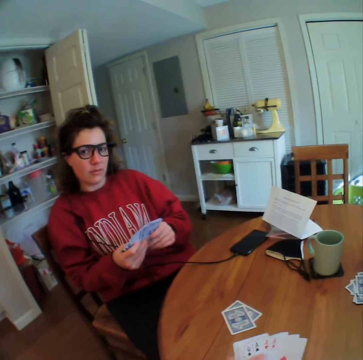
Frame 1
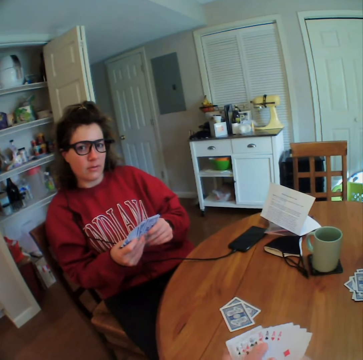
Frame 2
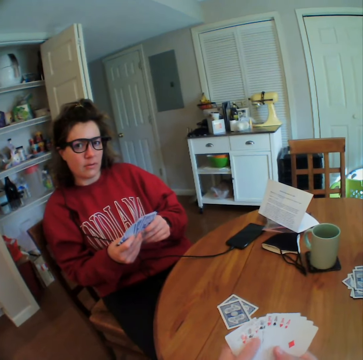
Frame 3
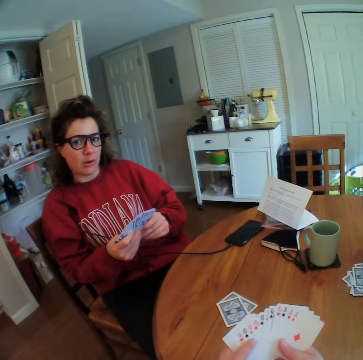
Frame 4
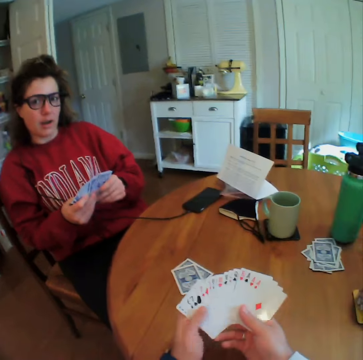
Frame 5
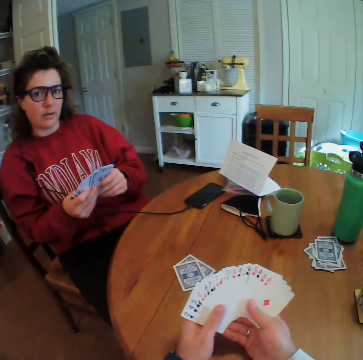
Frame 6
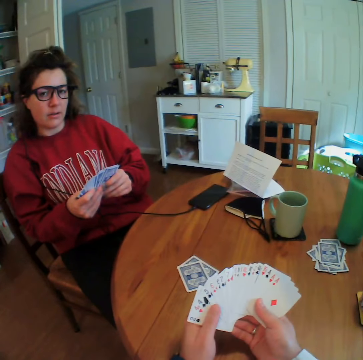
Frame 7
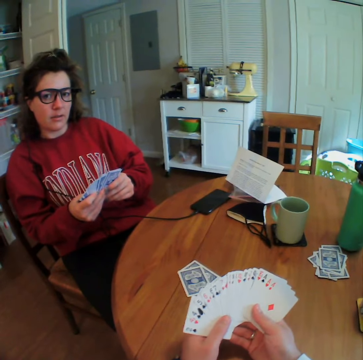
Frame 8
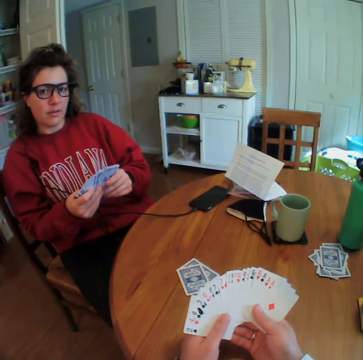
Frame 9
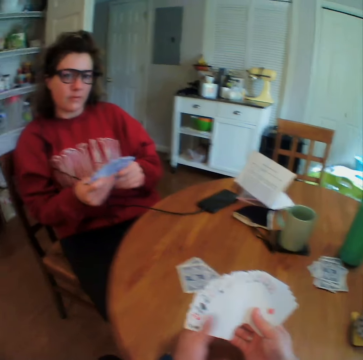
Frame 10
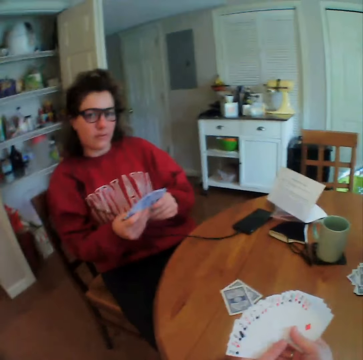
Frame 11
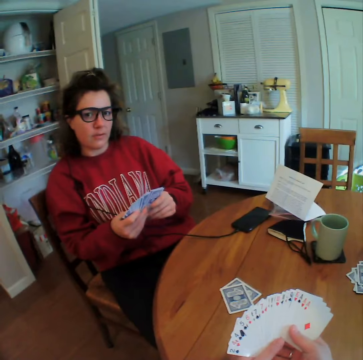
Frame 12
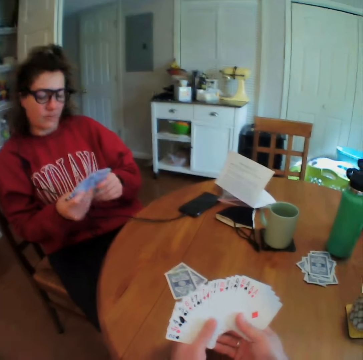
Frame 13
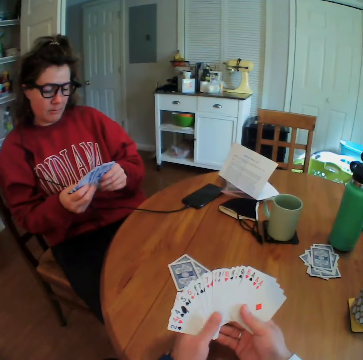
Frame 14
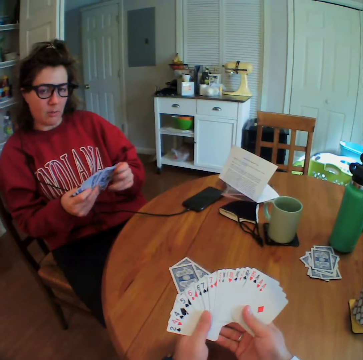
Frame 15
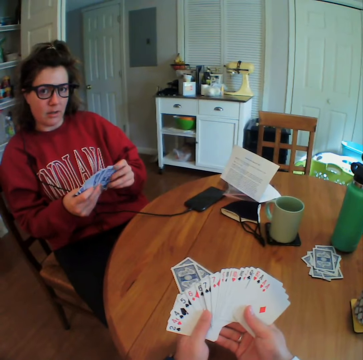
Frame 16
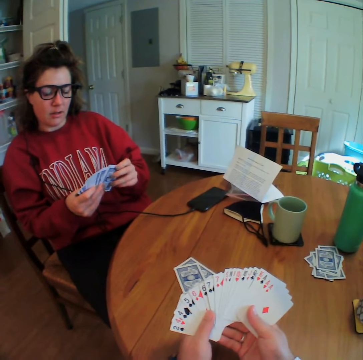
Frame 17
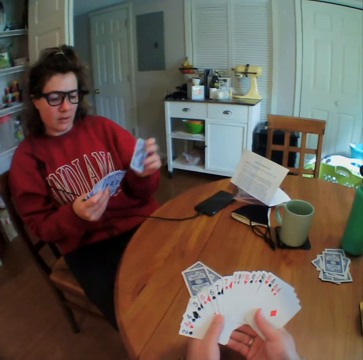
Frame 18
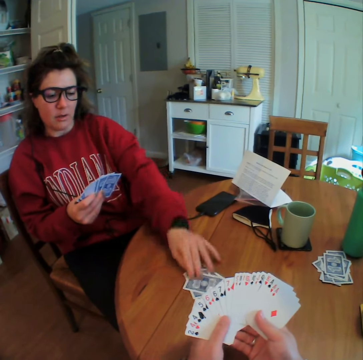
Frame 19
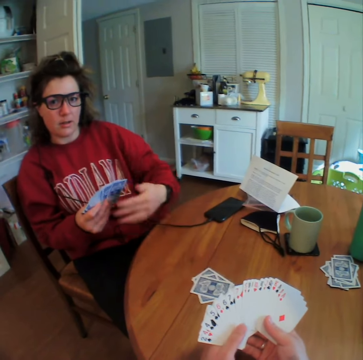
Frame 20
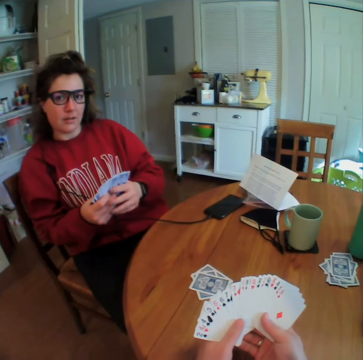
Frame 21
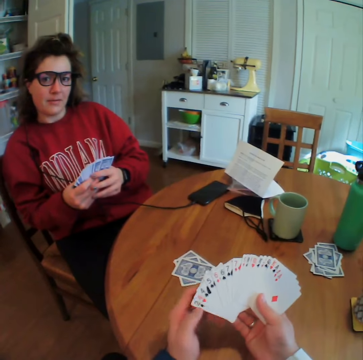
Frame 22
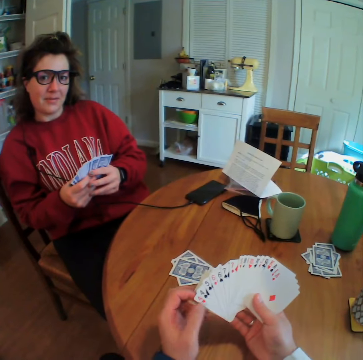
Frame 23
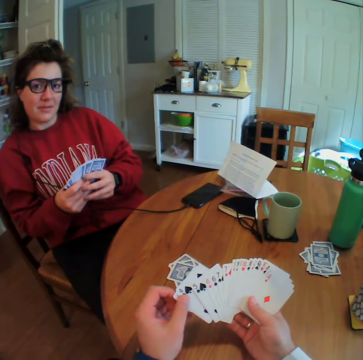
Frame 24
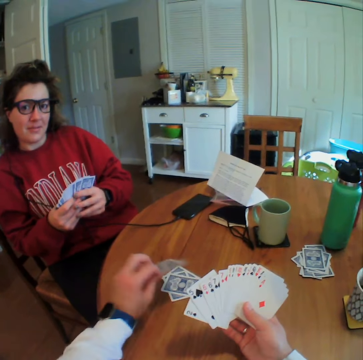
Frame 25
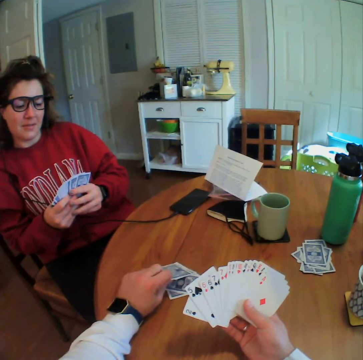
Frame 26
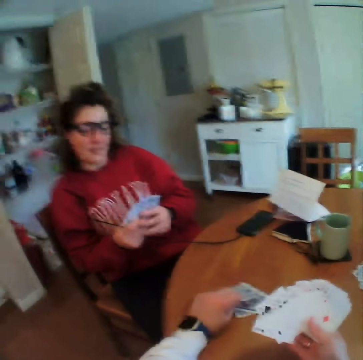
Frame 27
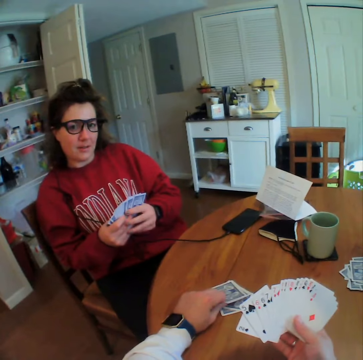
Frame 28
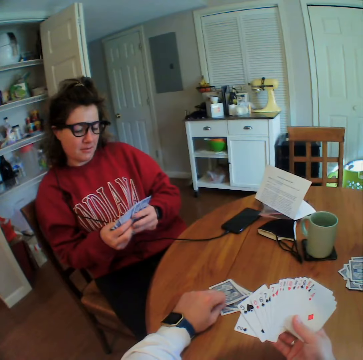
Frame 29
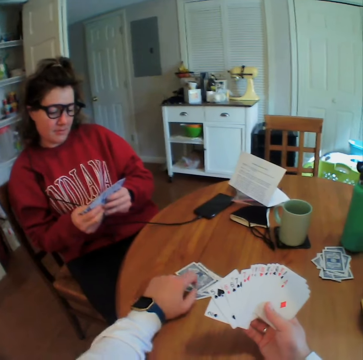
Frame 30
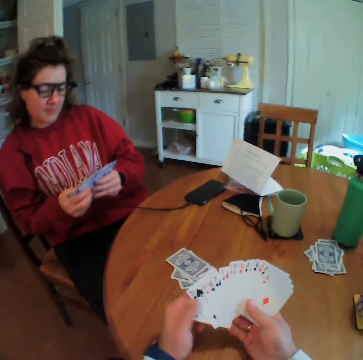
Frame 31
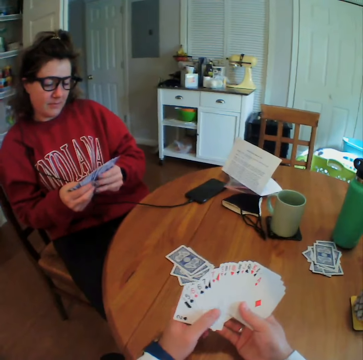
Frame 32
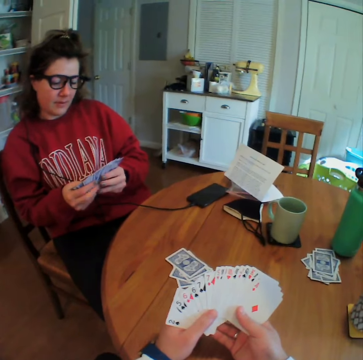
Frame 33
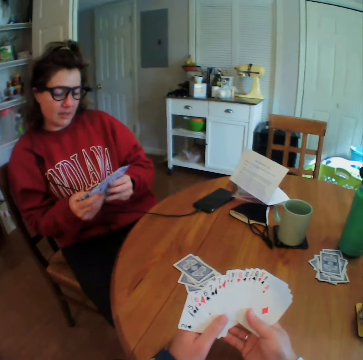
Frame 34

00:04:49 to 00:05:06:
A woman puts a card on the table. The camera wearer puts a card on the table.

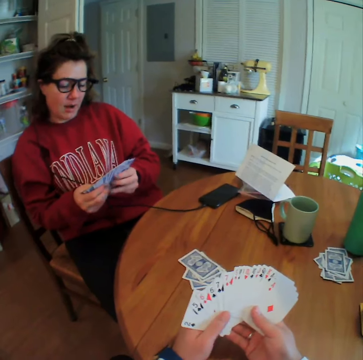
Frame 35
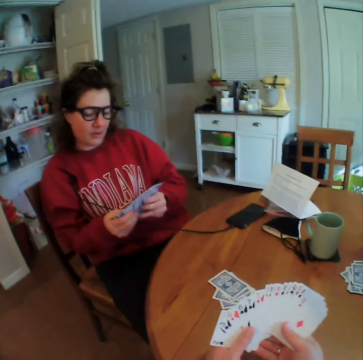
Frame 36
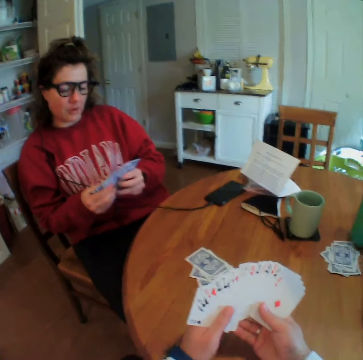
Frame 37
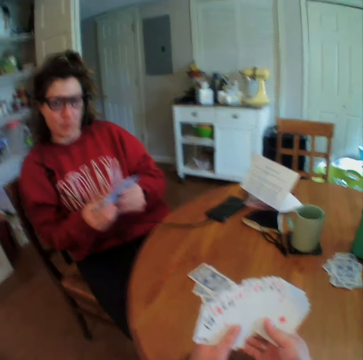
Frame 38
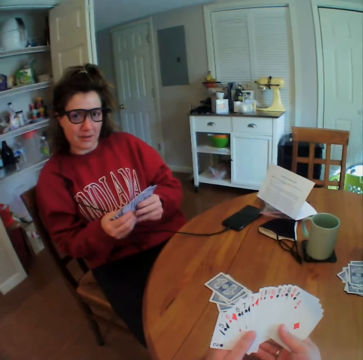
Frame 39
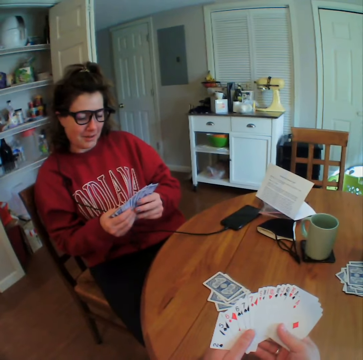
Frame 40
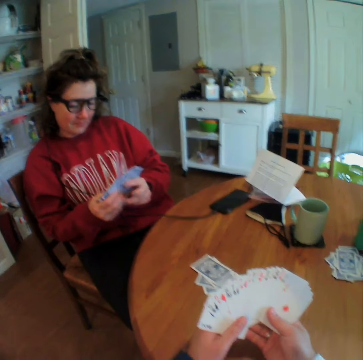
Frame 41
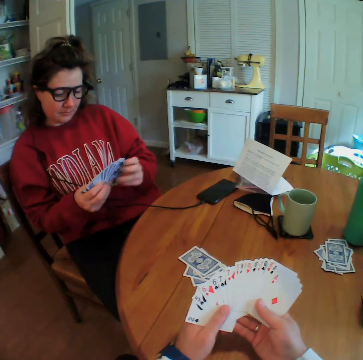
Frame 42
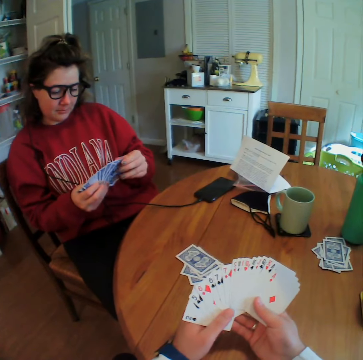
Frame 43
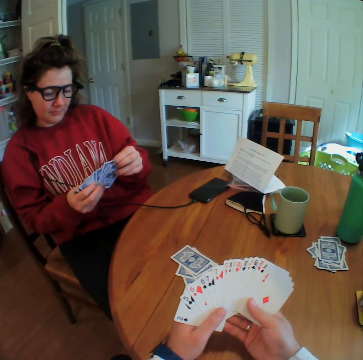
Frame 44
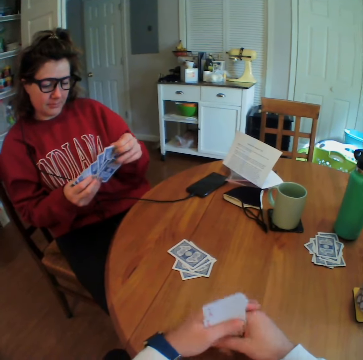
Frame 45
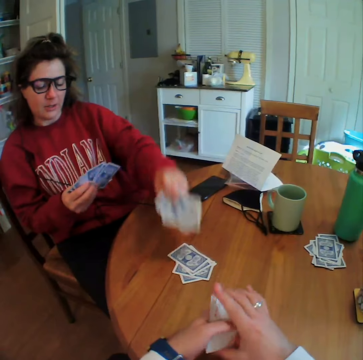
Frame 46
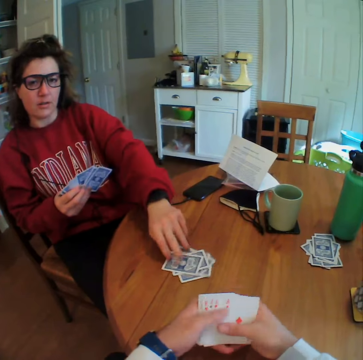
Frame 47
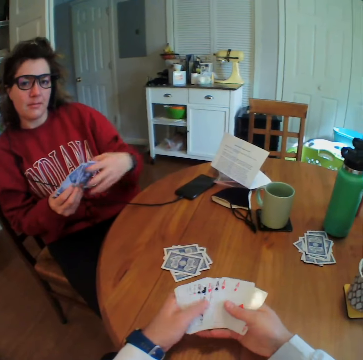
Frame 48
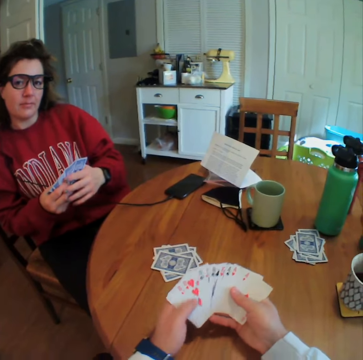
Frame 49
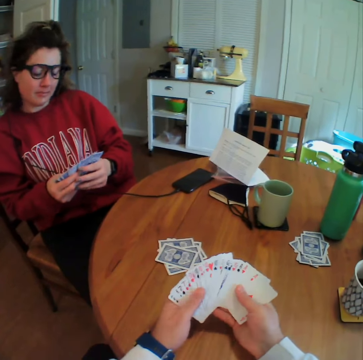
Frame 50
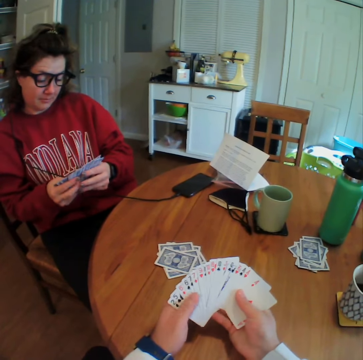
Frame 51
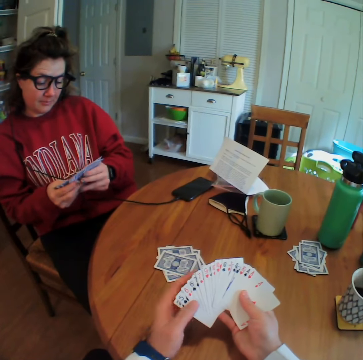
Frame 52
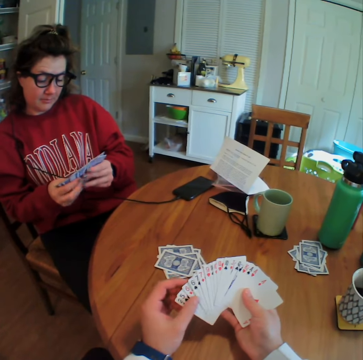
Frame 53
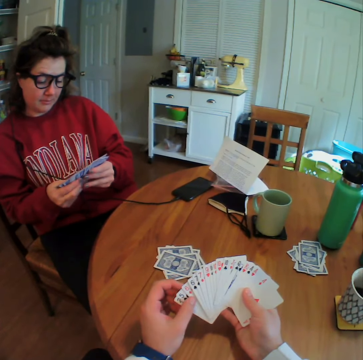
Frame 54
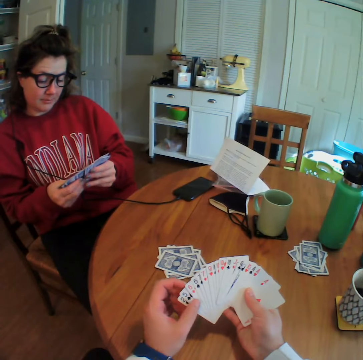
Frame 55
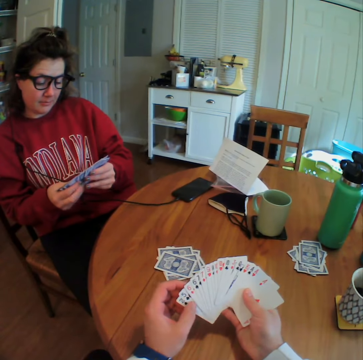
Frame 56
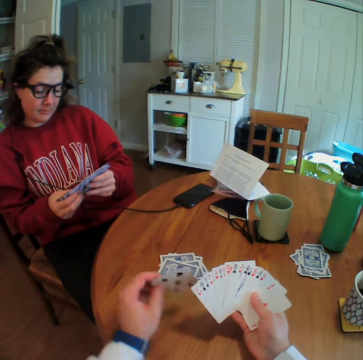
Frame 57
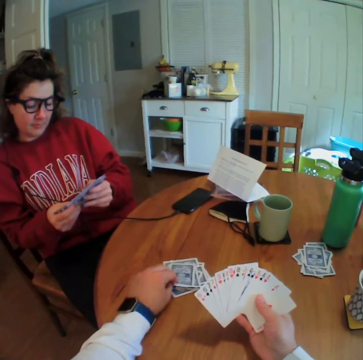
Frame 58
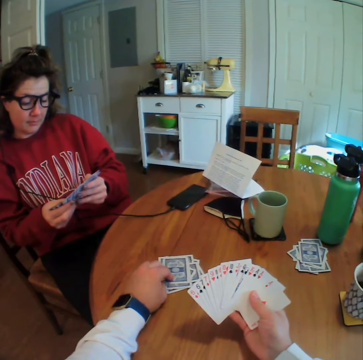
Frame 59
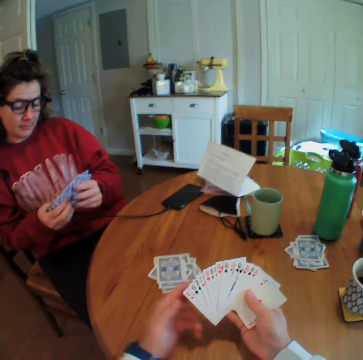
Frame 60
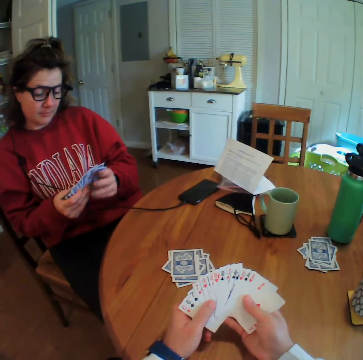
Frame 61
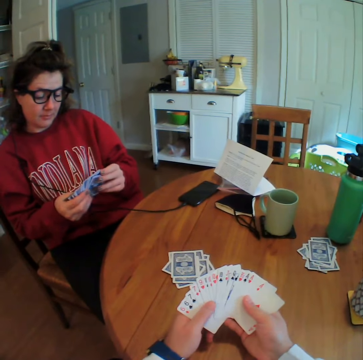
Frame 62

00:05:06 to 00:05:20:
A woman drops two cards on the table. The camera wearer spreads the cards on his hand. He drops two cards on the table.

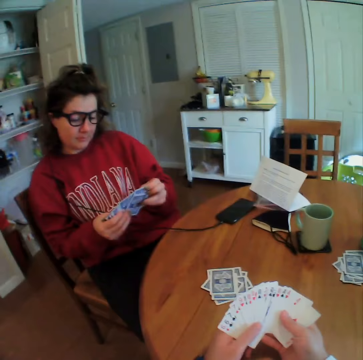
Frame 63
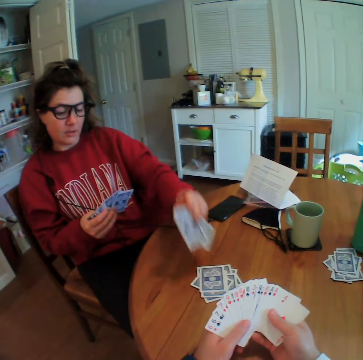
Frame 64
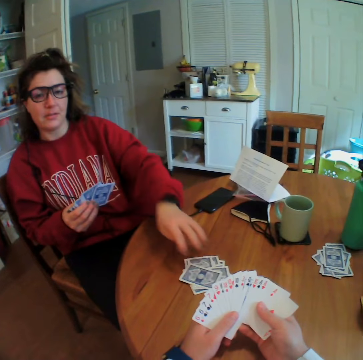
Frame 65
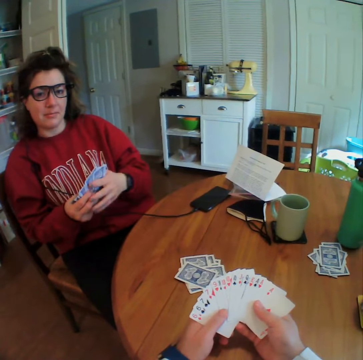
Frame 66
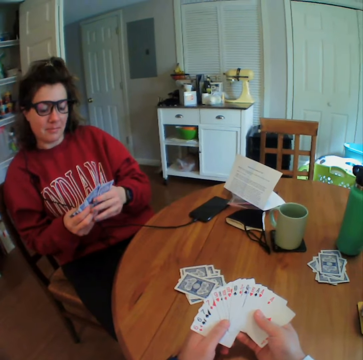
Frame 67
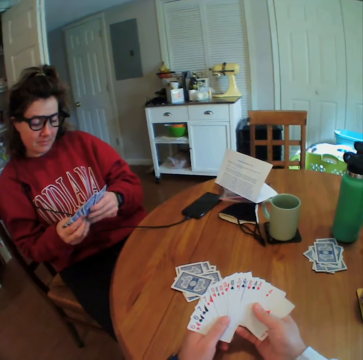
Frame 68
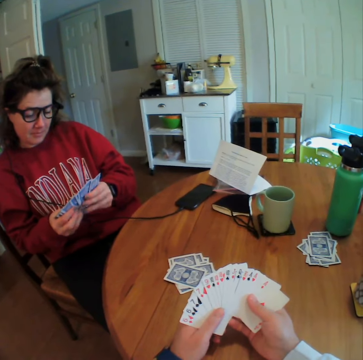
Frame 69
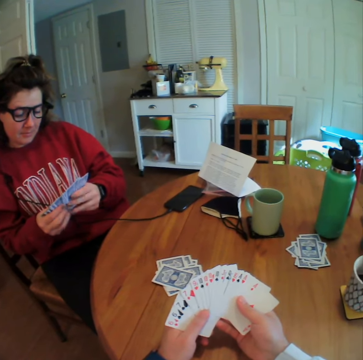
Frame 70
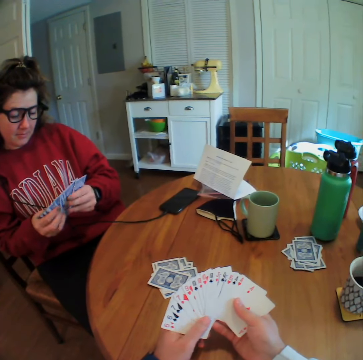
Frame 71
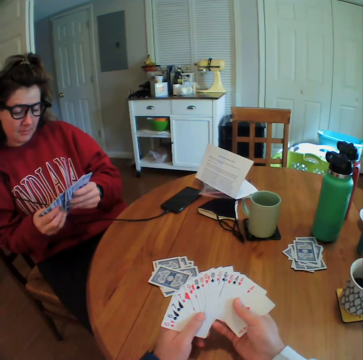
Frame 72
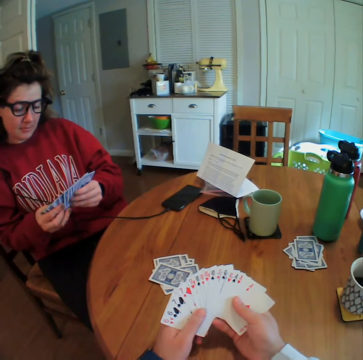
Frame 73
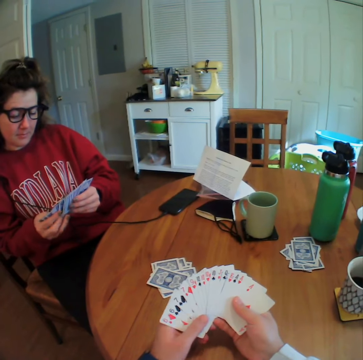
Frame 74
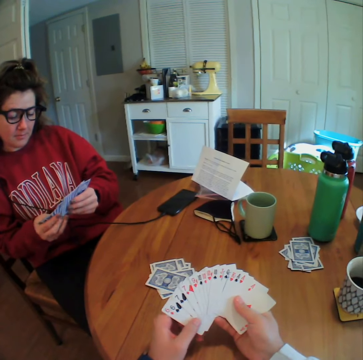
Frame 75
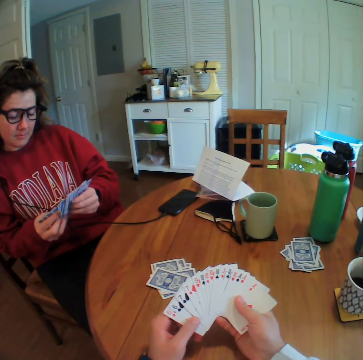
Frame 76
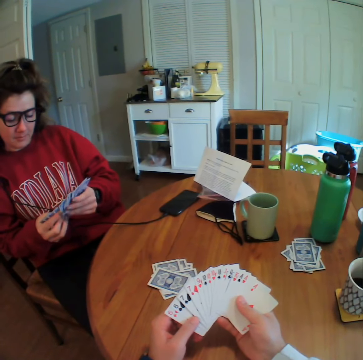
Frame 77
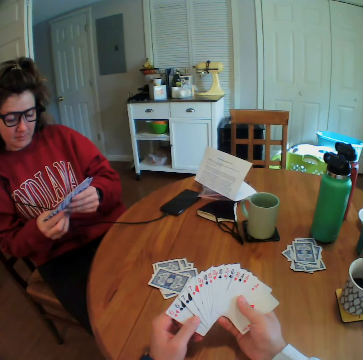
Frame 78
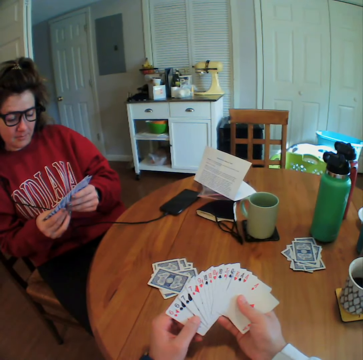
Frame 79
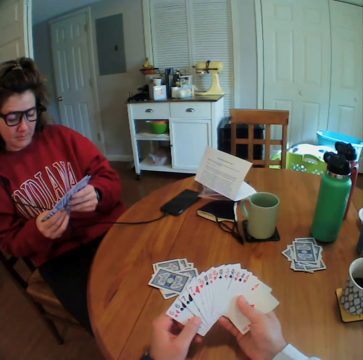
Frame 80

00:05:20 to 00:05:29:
A woman drops two cards on the table. The camera wearer and the woman look at the cards they are holding.
